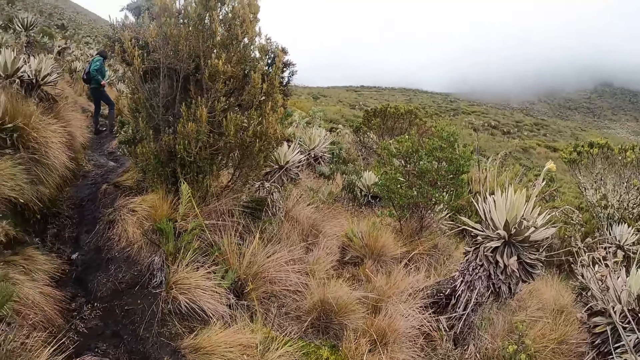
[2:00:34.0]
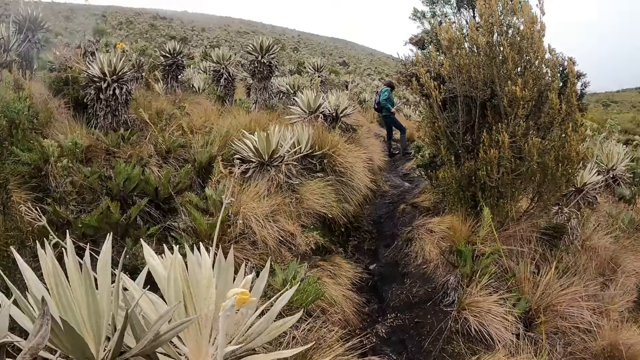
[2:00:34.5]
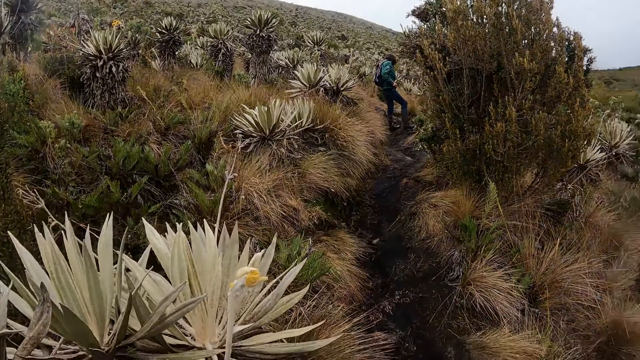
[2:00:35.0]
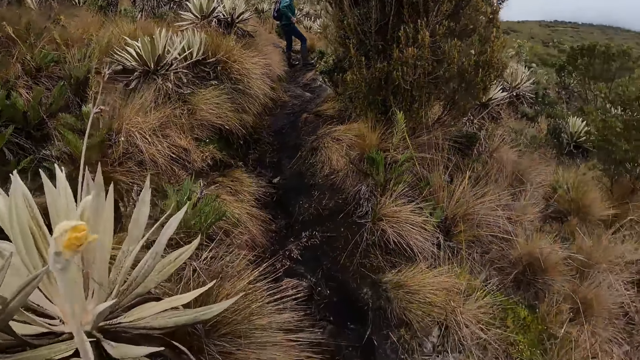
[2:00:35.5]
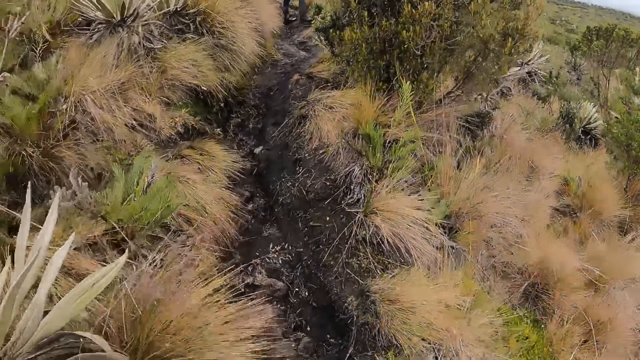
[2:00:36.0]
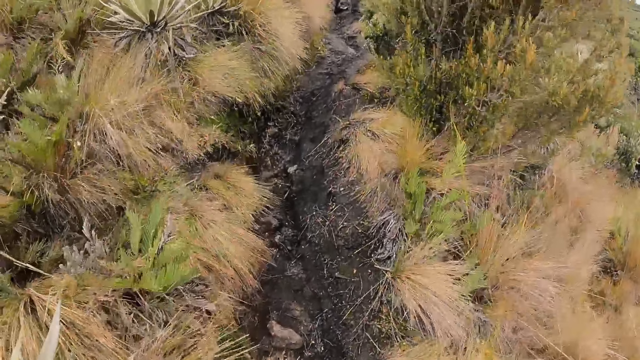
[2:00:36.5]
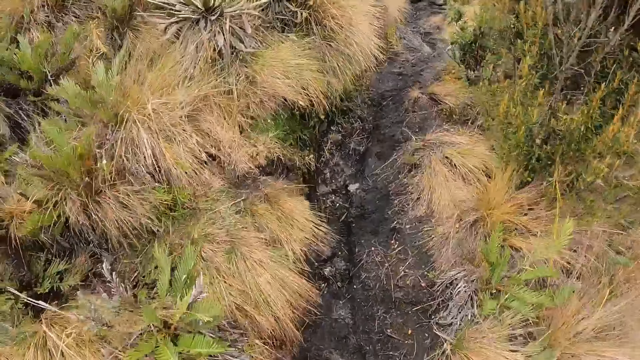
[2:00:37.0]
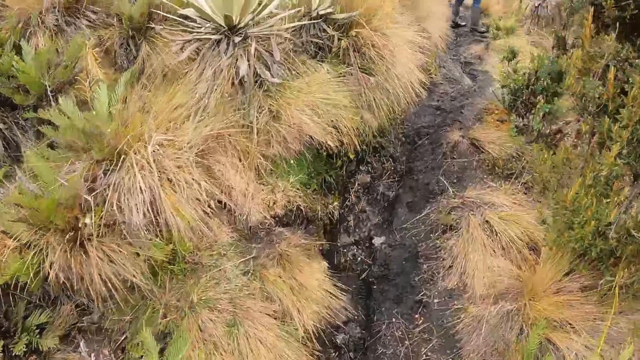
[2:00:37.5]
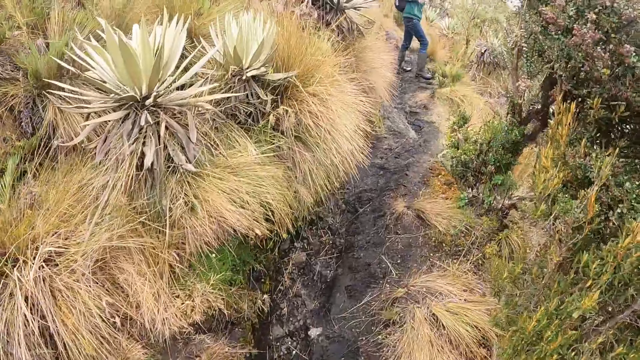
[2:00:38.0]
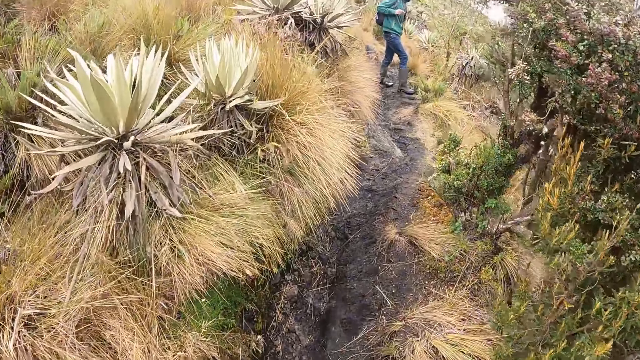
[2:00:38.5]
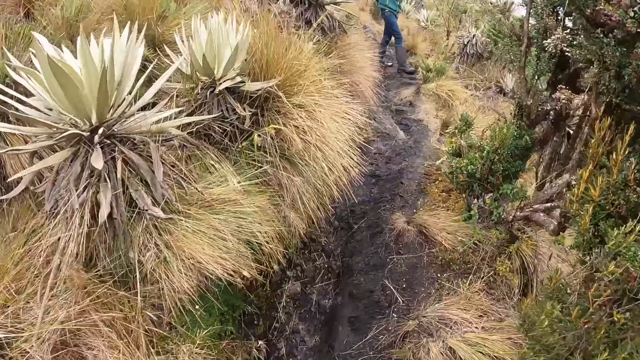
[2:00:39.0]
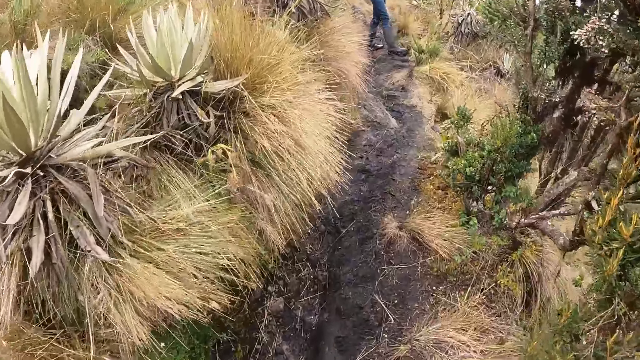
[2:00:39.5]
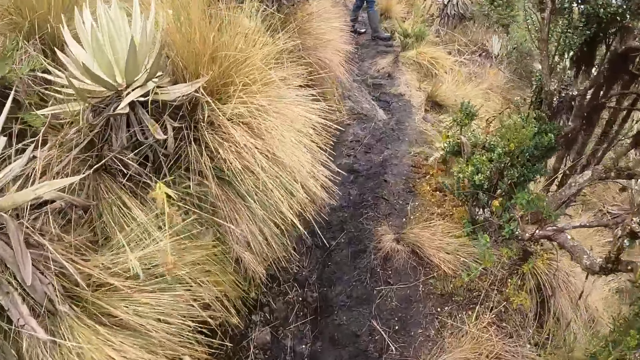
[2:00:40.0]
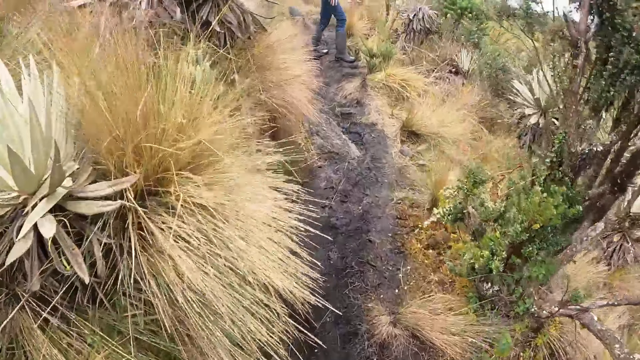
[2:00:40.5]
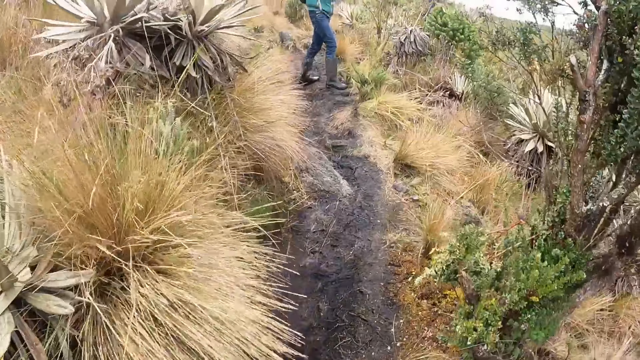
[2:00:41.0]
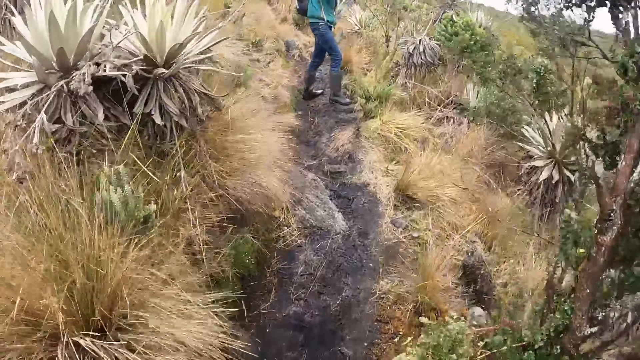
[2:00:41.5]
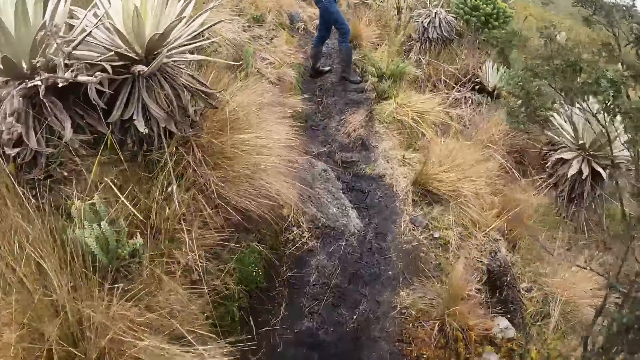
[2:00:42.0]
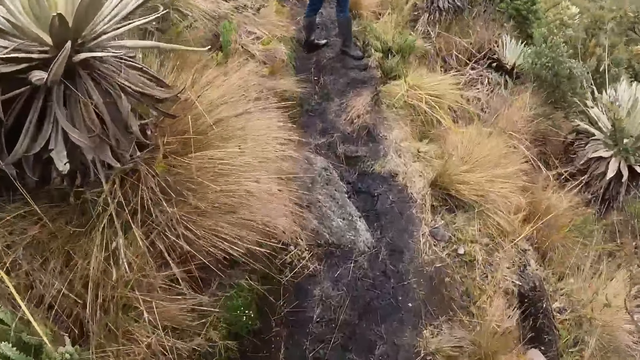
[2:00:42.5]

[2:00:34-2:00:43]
The camera wearer looks around. A man lifts the hand.

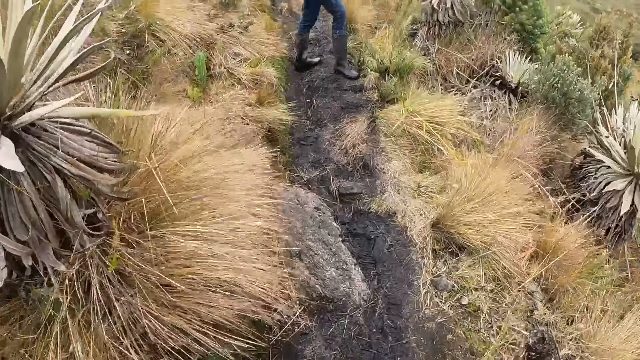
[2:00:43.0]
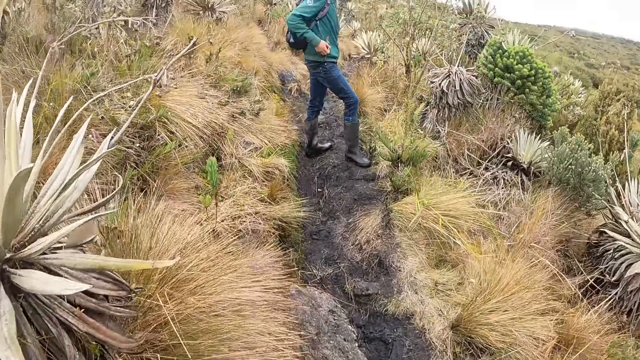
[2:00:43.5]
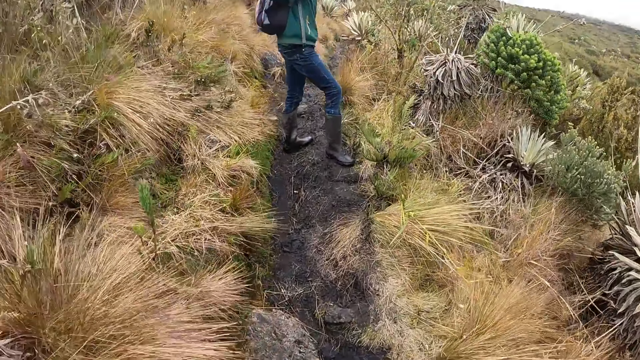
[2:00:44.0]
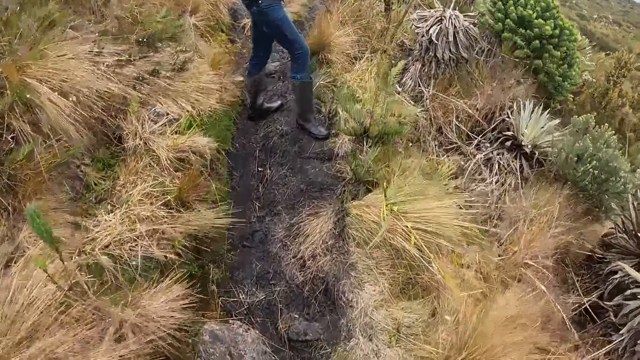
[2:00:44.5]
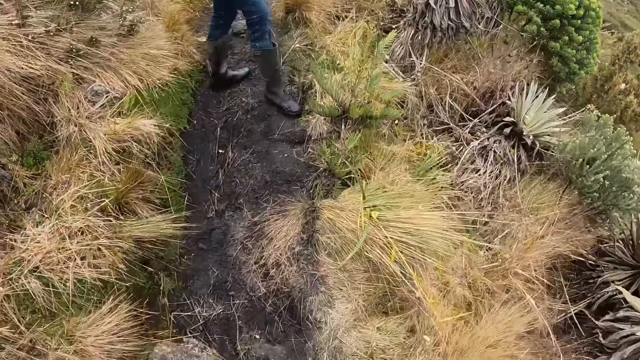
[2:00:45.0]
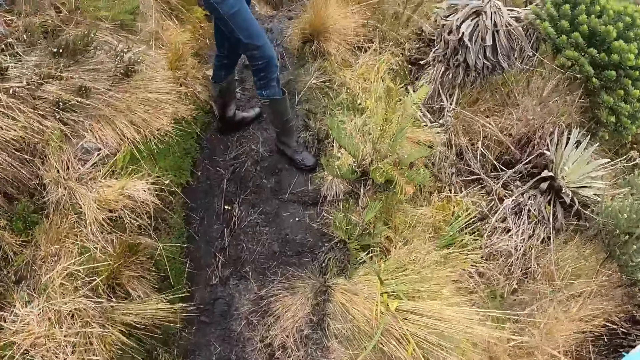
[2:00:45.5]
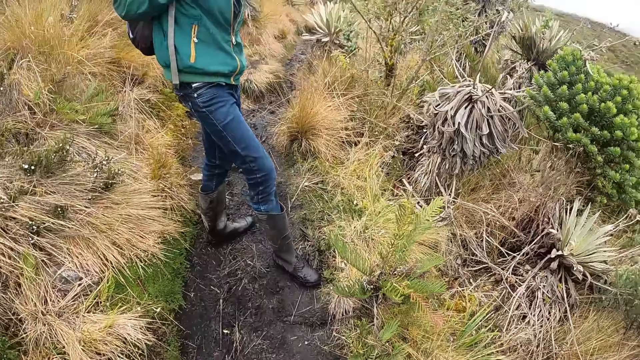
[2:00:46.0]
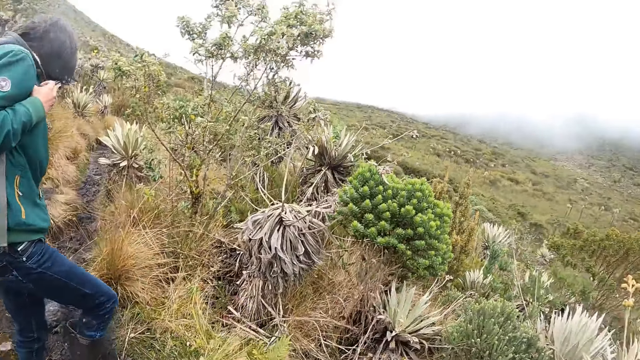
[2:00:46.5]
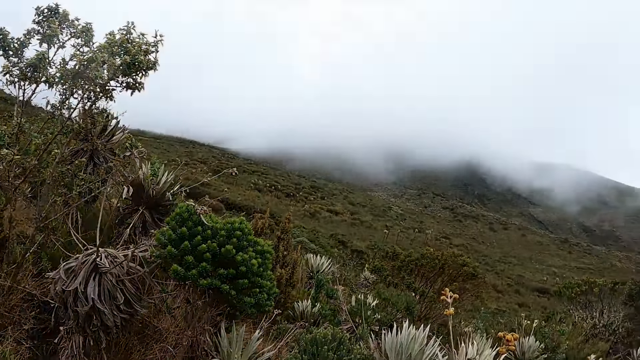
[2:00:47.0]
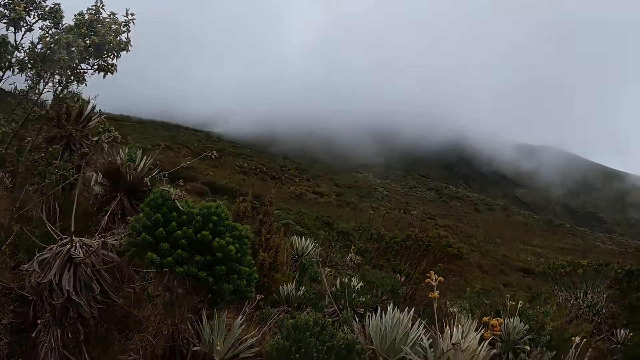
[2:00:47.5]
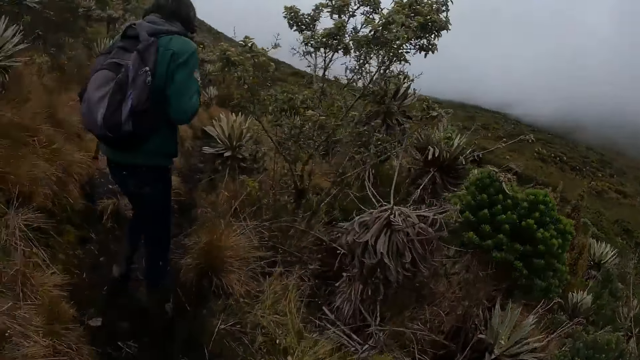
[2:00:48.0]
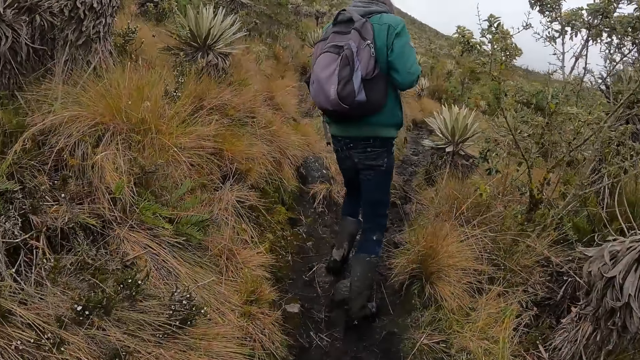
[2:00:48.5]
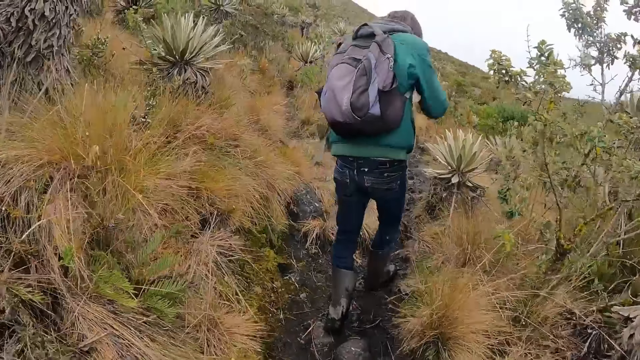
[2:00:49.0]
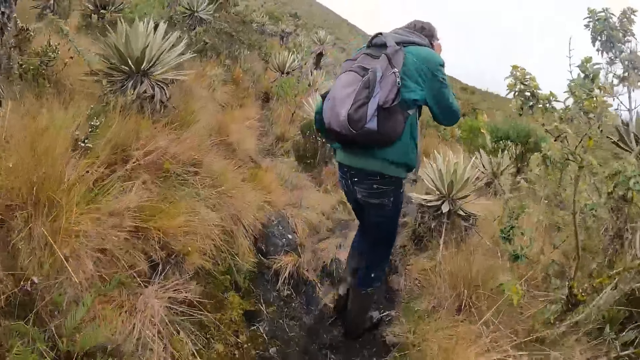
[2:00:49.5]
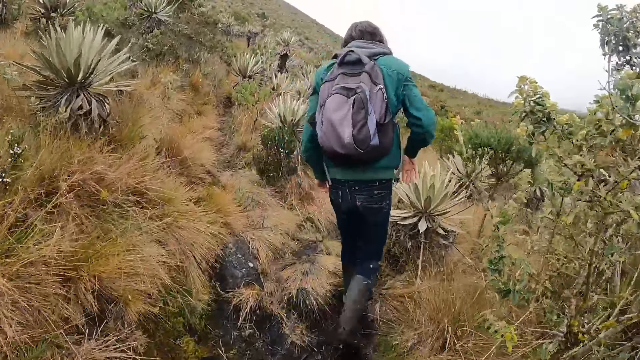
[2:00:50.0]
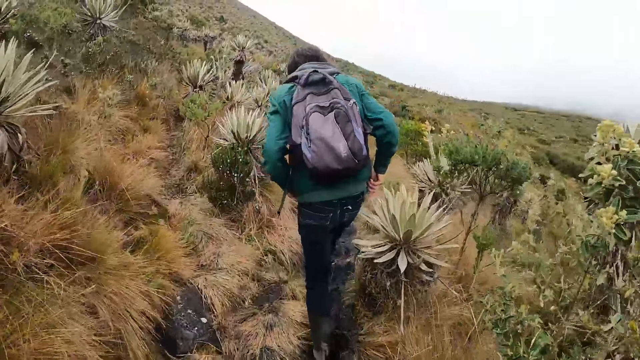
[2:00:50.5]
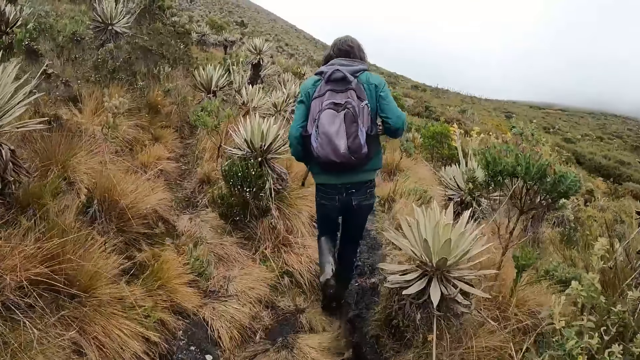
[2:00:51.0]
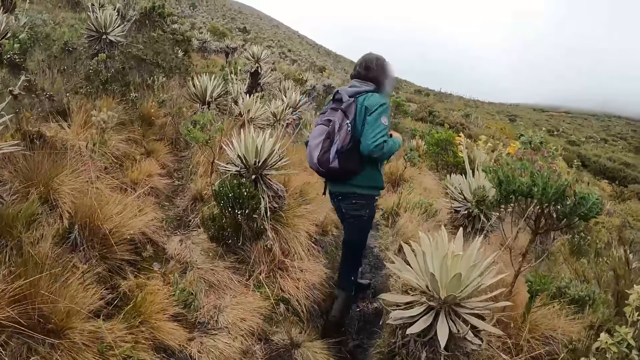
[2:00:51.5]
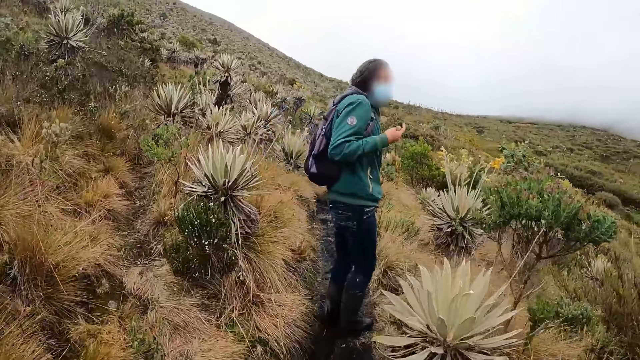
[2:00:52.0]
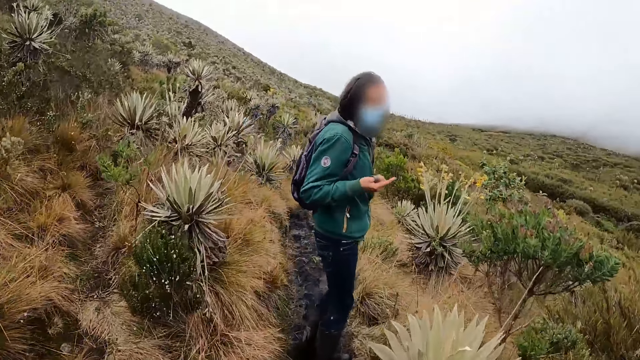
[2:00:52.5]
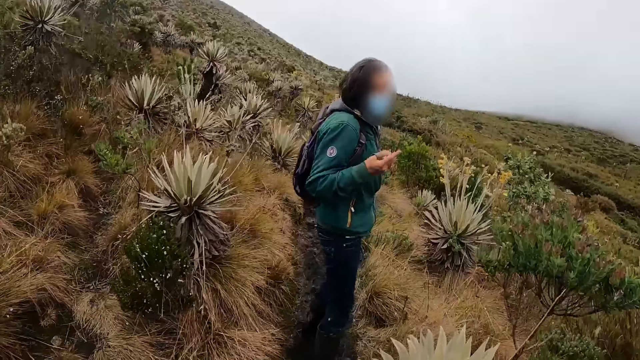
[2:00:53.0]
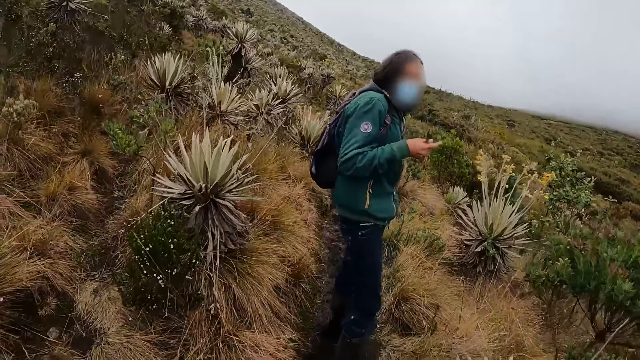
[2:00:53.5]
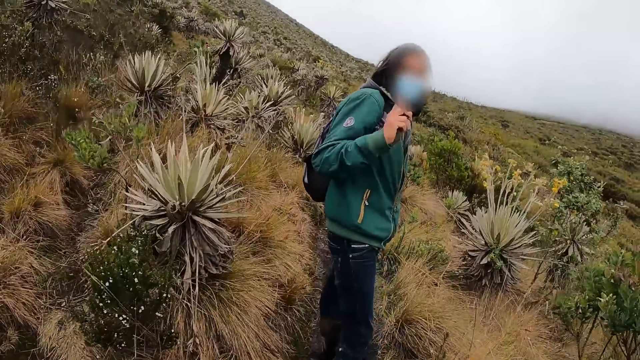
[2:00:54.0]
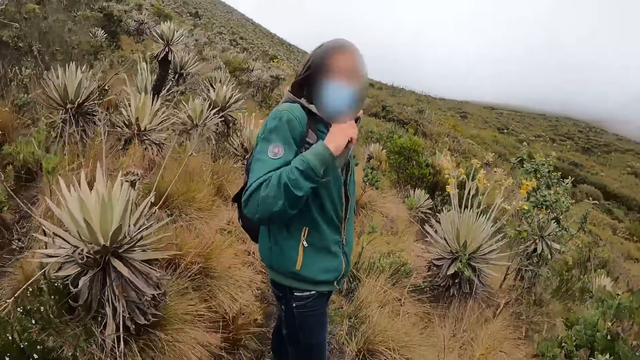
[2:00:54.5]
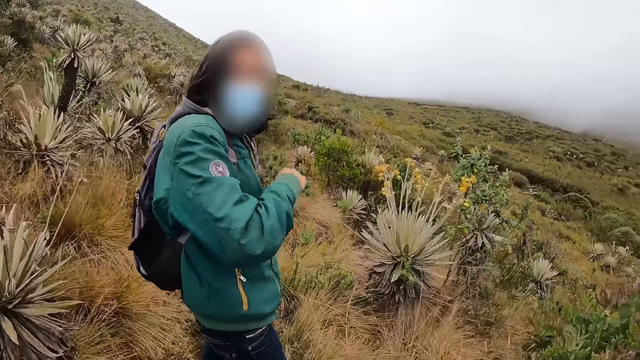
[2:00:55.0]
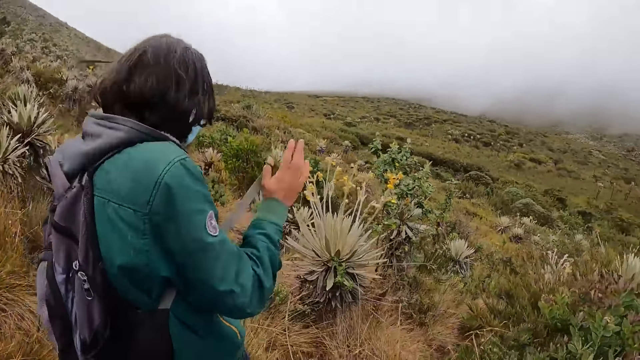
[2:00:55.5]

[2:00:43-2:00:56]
The camera wearer looks around. A man moves the hand. The camera wearer moves the hands. They look around. The man walks around, looks behind and moves the hand.
